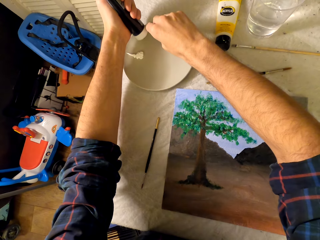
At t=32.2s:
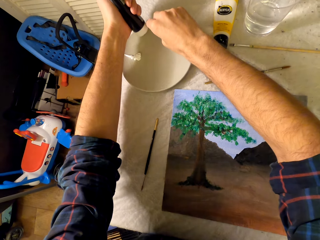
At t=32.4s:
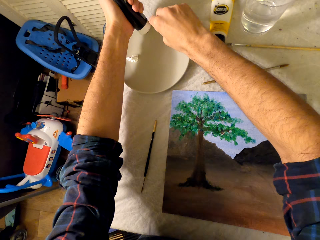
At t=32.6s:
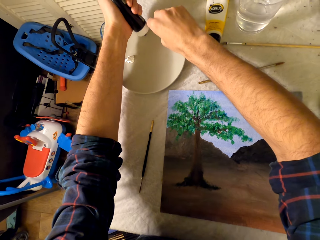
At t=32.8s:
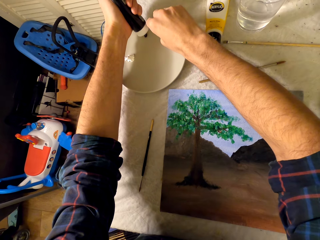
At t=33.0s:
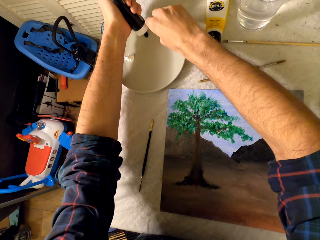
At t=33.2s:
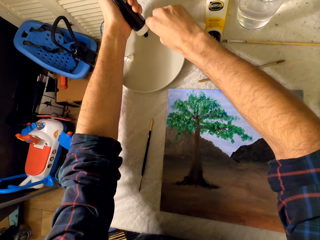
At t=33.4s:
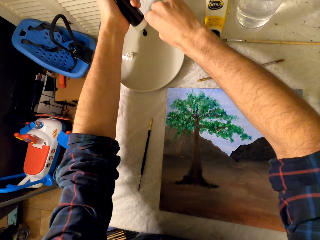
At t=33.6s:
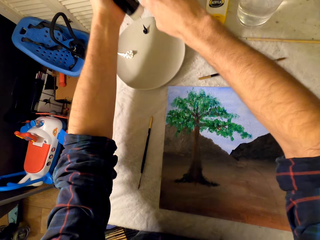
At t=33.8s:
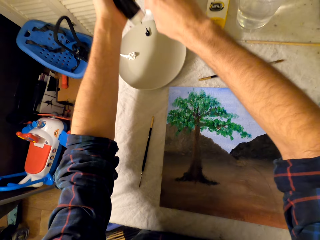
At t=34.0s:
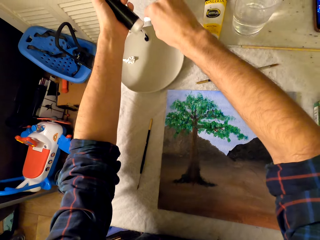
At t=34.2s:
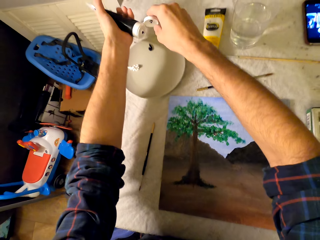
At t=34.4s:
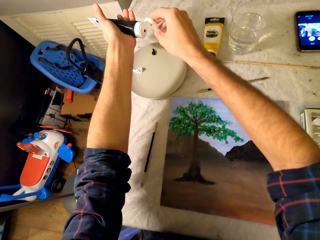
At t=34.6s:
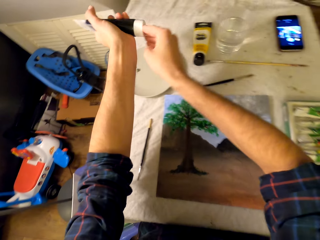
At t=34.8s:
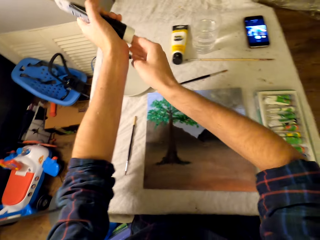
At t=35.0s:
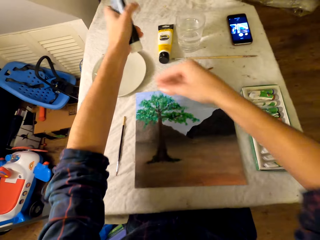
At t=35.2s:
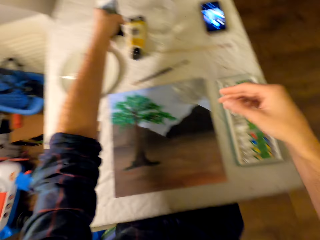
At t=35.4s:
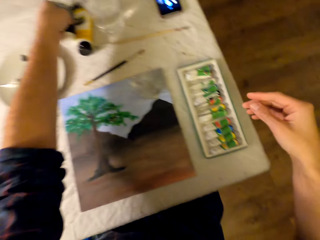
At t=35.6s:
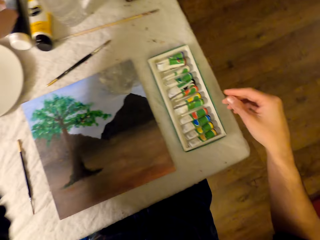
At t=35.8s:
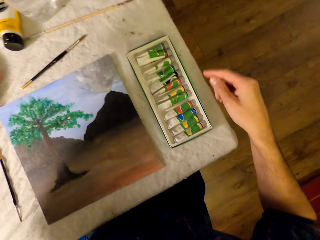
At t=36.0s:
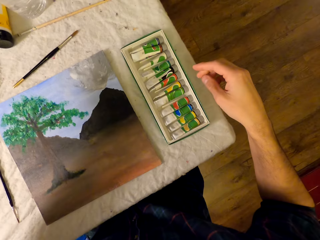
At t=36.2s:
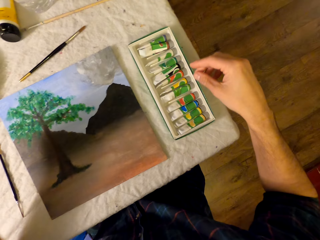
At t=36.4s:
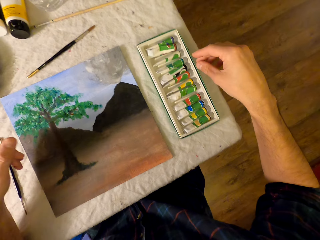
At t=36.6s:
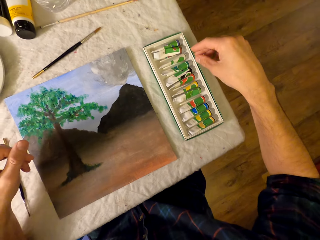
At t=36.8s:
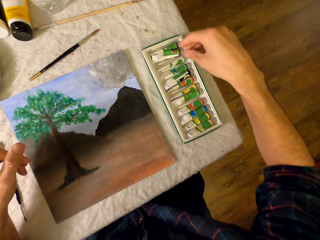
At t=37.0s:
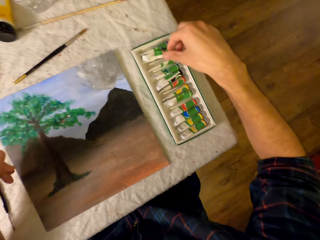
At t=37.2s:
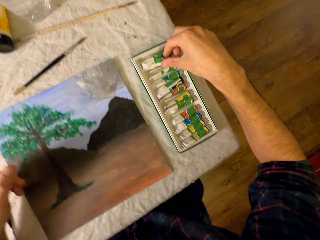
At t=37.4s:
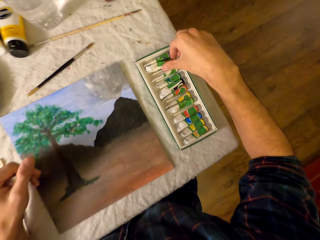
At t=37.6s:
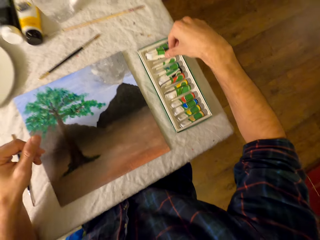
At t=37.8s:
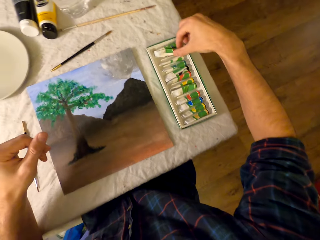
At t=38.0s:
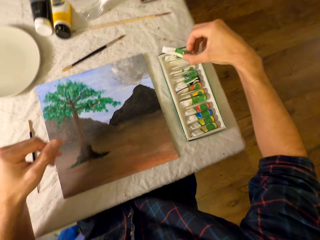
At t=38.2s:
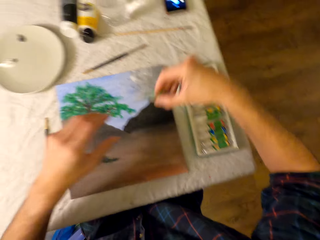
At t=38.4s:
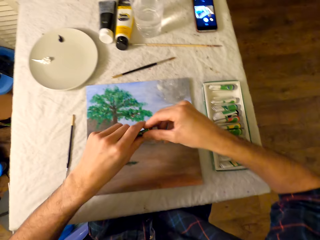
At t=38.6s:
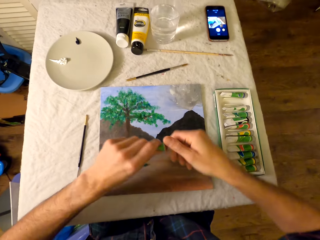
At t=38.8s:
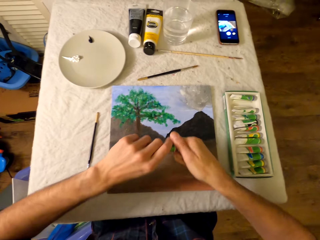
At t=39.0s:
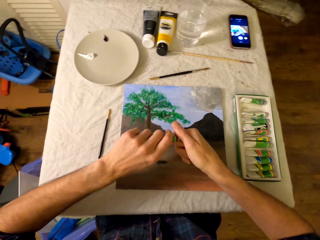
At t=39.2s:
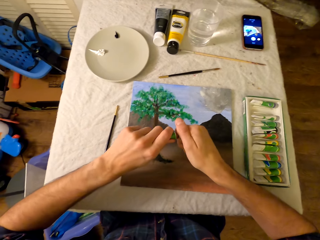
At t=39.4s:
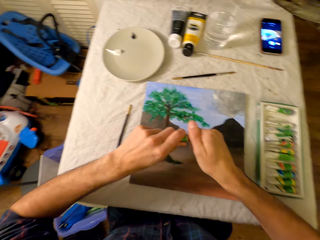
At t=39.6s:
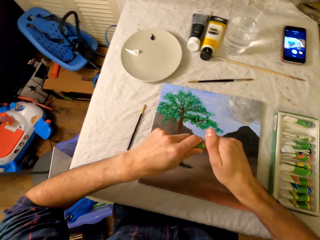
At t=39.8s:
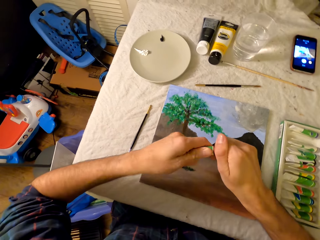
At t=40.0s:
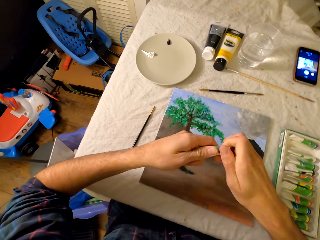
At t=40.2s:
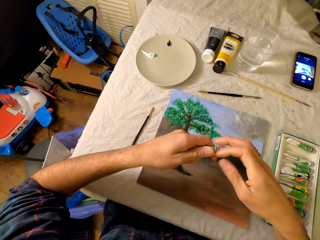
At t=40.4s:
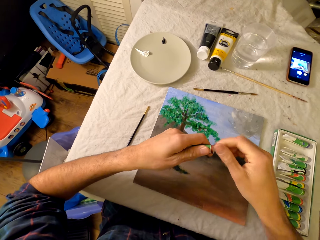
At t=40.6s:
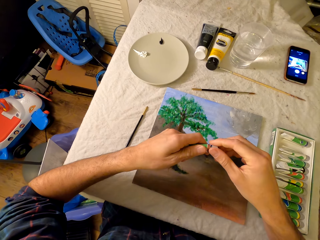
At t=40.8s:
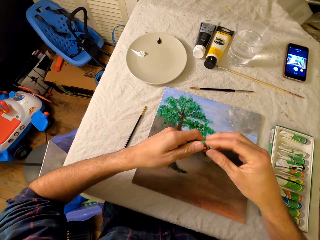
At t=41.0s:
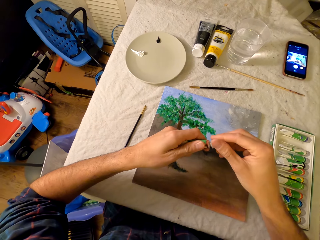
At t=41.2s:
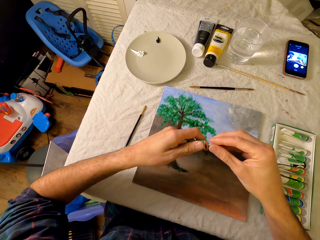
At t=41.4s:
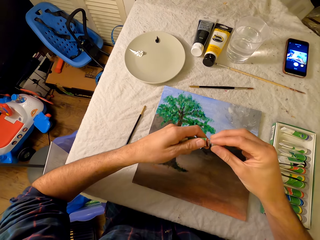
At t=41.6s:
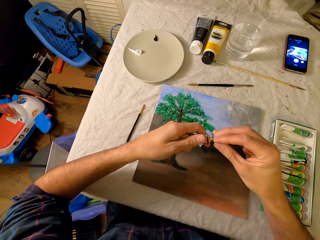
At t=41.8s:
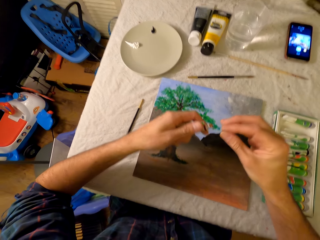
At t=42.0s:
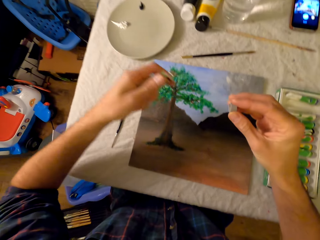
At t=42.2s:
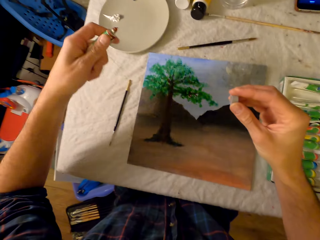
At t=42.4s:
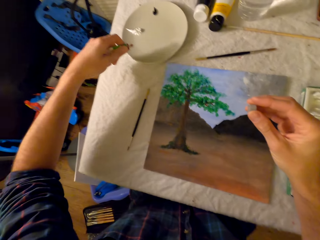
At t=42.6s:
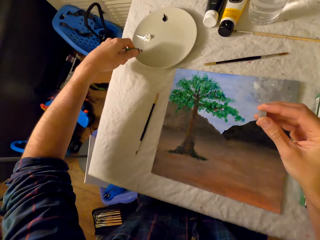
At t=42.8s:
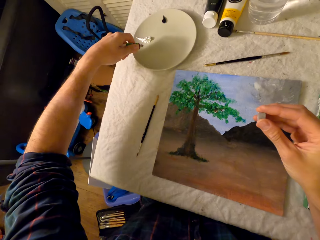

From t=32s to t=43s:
The camera wearer closes the paint tube. They put the painting tube on the table. They pick the painting tube. They open the paint tube.

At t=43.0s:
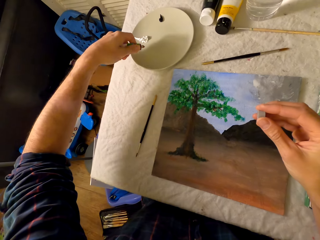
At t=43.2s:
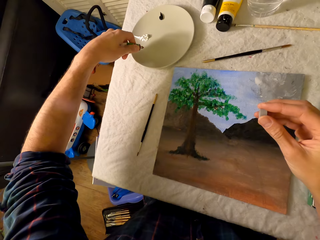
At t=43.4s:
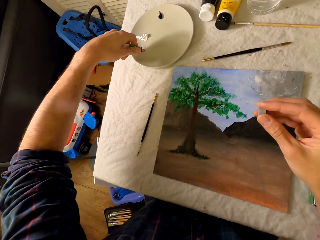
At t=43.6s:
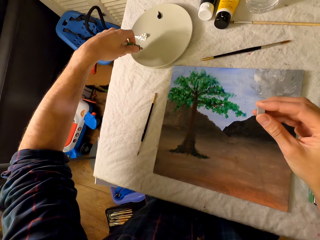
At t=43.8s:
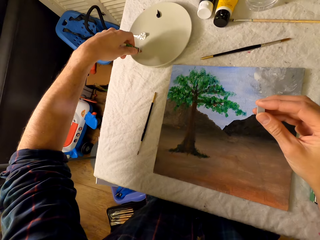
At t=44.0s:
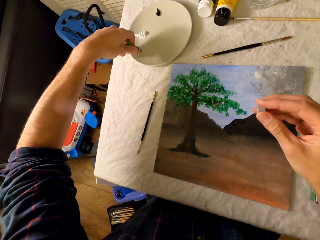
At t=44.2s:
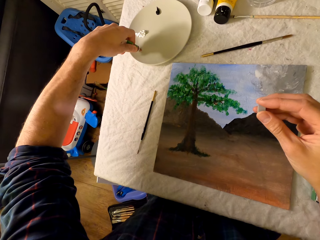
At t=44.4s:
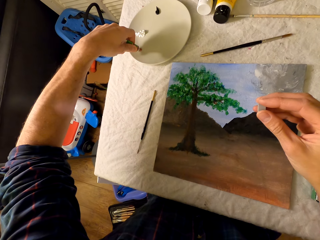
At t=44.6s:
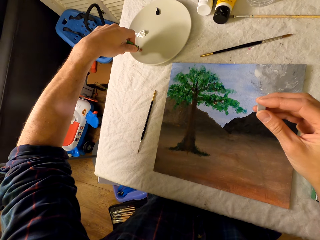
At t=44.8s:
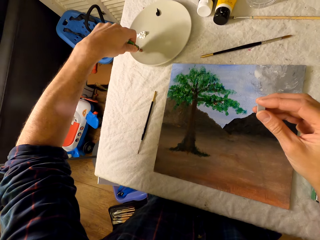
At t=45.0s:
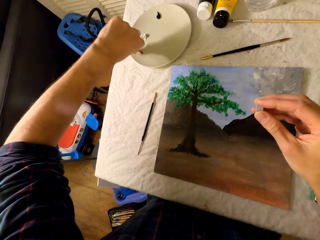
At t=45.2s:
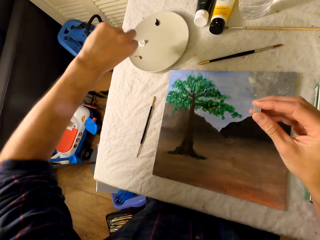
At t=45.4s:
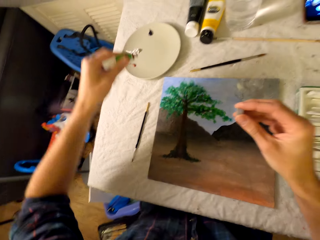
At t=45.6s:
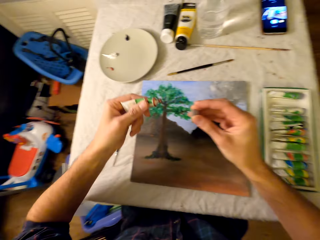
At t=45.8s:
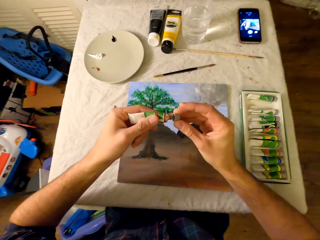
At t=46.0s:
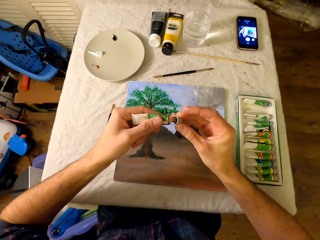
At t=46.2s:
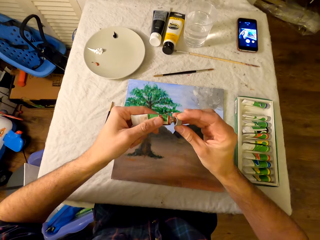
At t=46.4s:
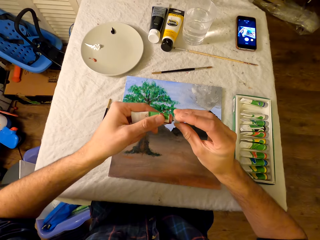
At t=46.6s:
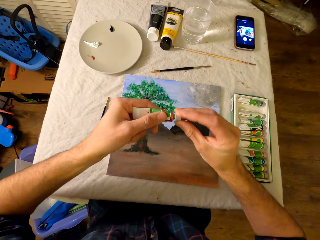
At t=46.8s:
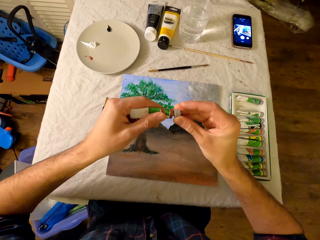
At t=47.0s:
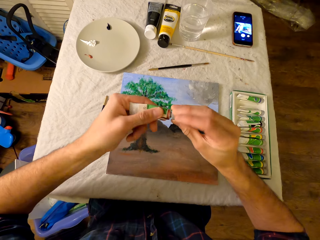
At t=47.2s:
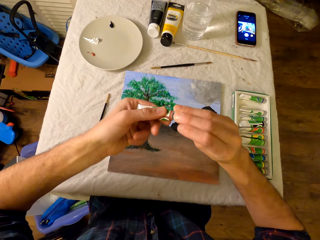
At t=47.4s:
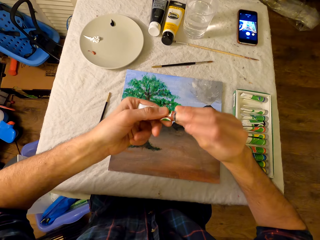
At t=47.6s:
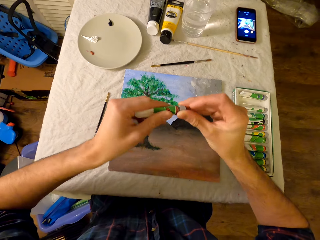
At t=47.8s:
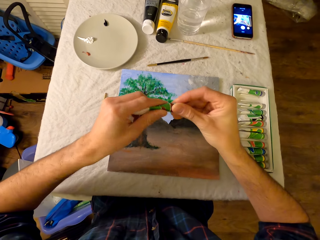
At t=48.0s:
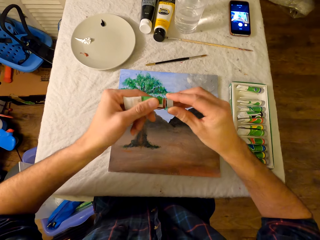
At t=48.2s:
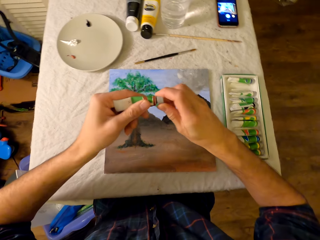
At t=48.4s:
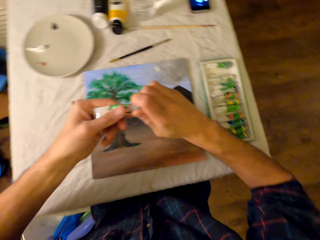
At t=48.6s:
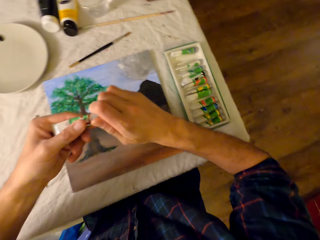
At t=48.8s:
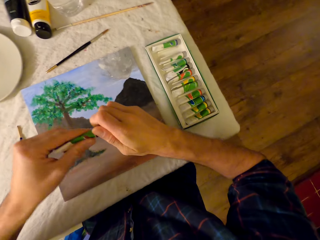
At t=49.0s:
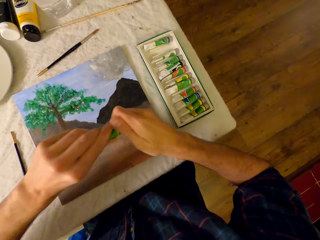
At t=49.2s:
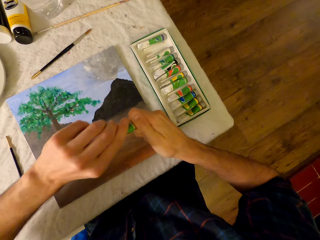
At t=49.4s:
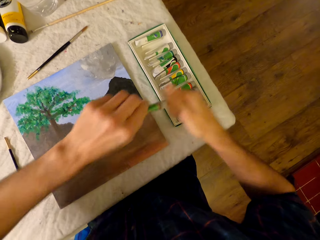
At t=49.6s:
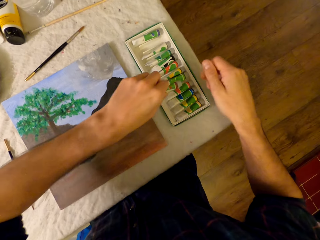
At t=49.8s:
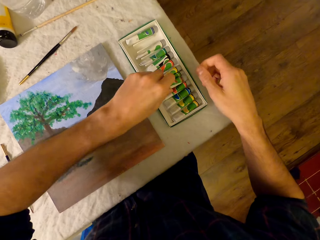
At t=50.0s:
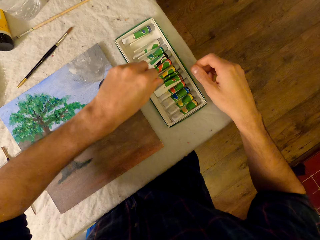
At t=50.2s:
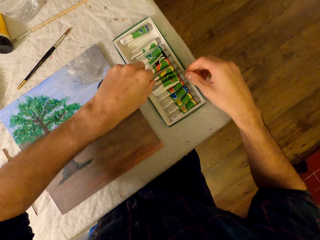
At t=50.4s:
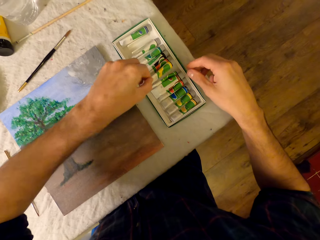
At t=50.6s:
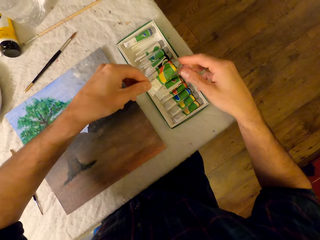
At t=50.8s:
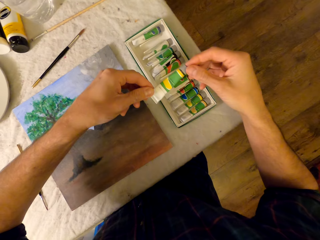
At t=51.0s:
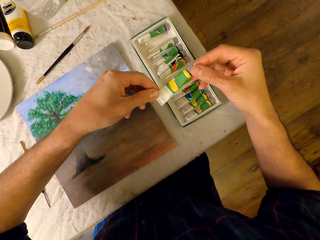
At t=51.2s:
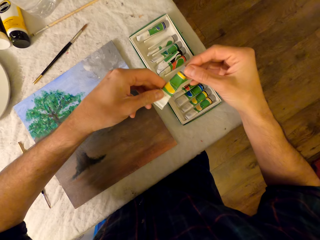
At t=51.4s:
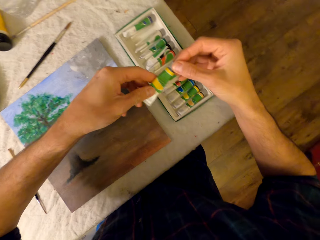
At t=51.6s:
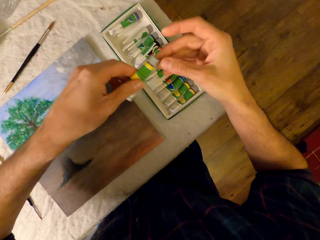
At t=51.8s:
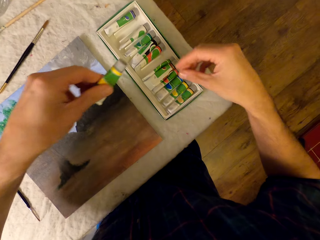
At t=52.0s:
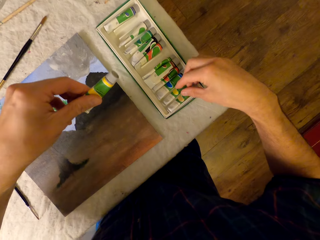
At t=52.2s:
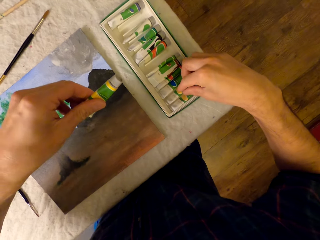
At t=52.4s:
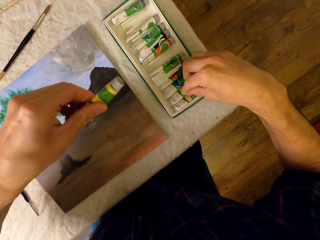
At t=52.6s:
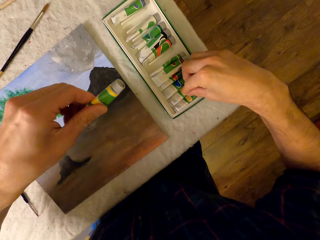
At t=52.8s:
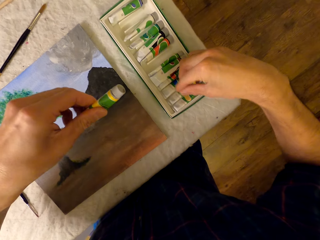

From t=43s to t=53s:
The camera wearer puts the paint on the dish. They close the paint tube. They put the paint tube on the paint tray. They pick the paint tube. They touch the paint tube.
